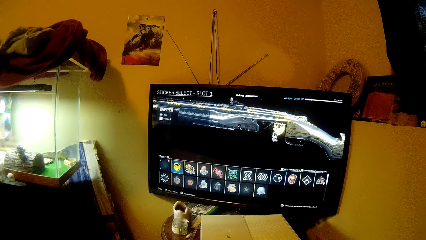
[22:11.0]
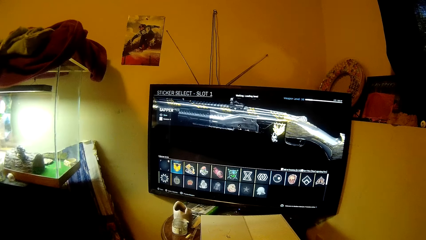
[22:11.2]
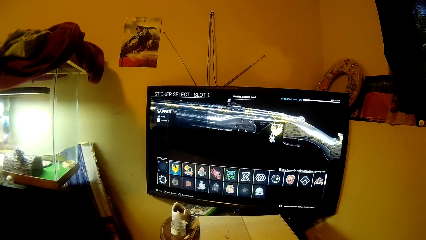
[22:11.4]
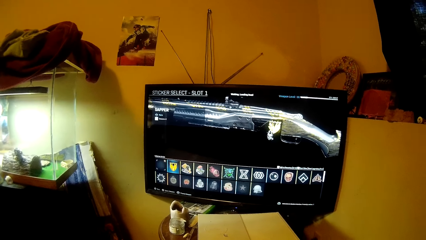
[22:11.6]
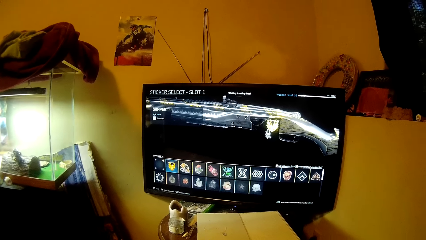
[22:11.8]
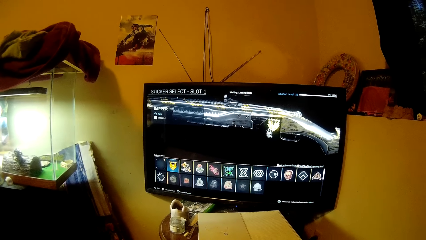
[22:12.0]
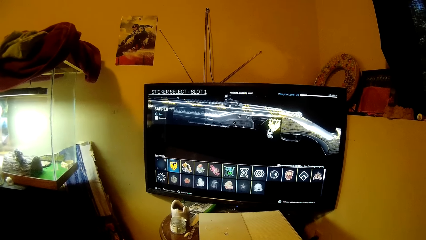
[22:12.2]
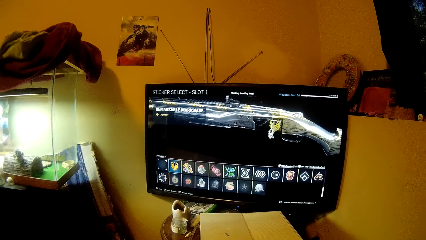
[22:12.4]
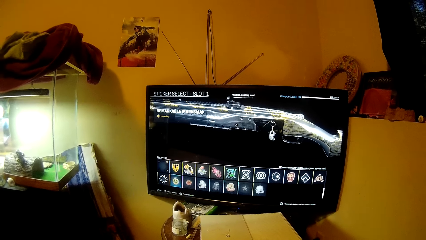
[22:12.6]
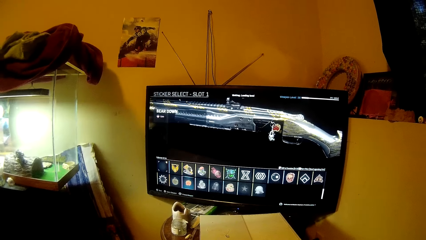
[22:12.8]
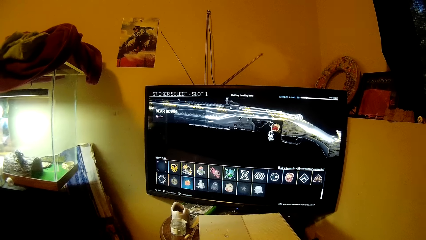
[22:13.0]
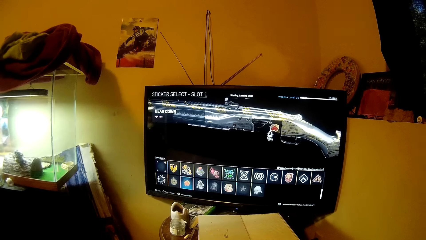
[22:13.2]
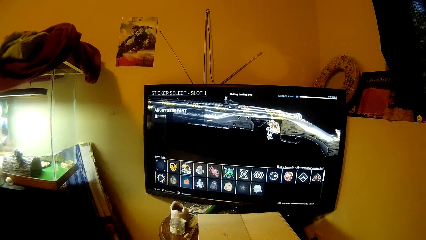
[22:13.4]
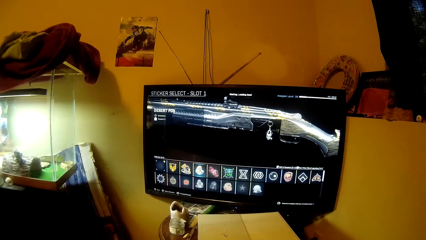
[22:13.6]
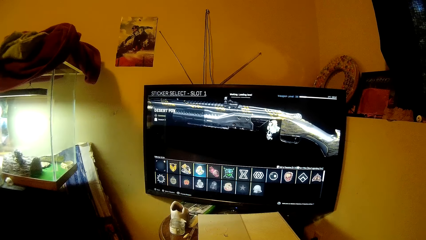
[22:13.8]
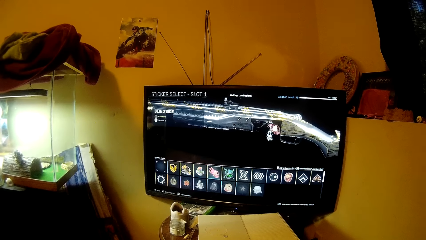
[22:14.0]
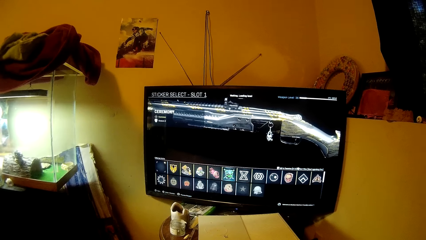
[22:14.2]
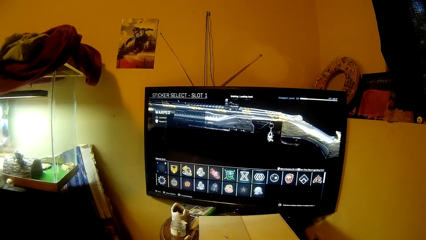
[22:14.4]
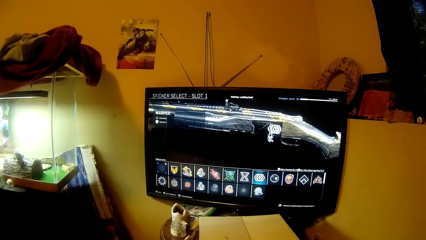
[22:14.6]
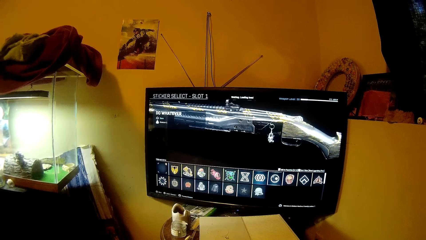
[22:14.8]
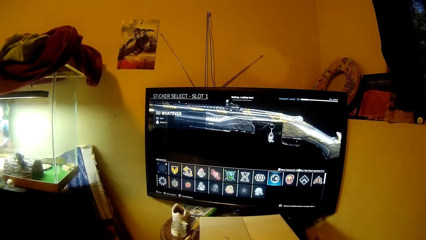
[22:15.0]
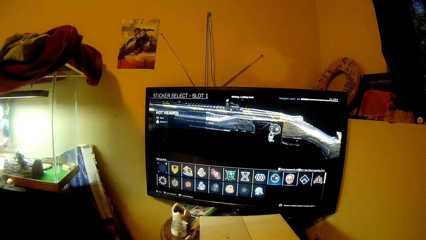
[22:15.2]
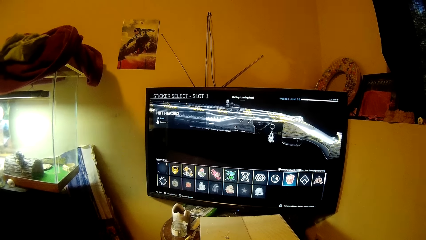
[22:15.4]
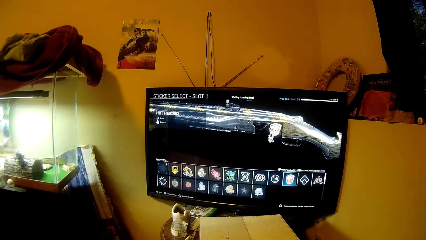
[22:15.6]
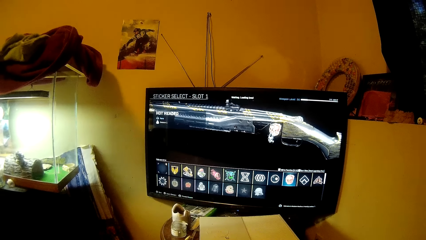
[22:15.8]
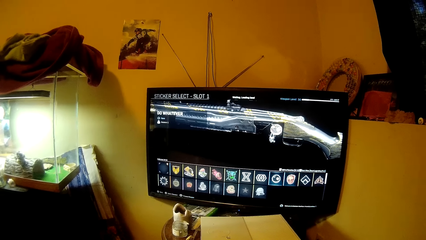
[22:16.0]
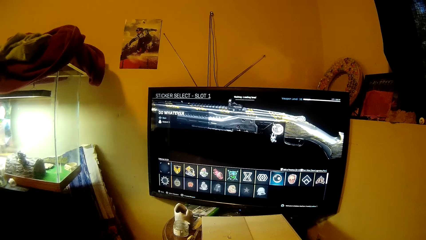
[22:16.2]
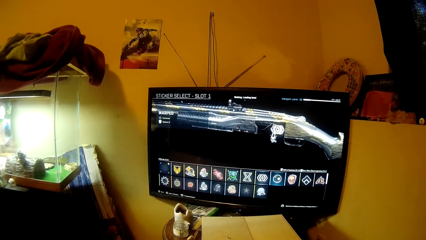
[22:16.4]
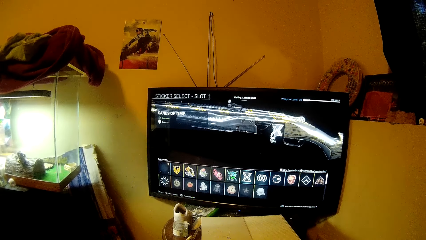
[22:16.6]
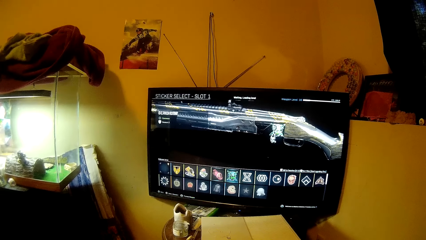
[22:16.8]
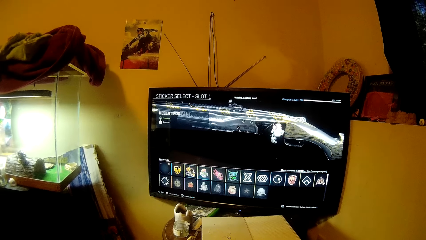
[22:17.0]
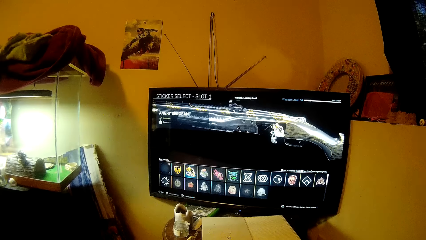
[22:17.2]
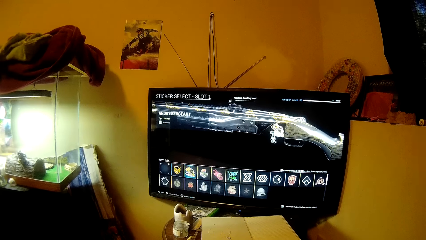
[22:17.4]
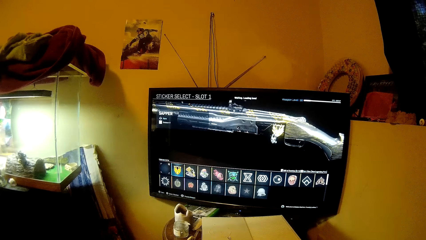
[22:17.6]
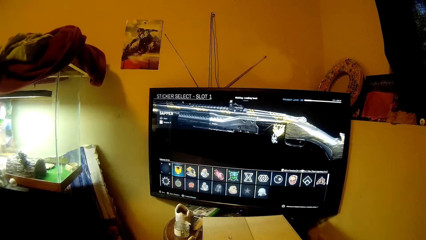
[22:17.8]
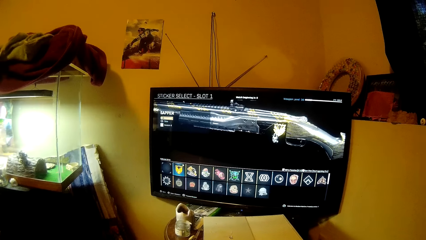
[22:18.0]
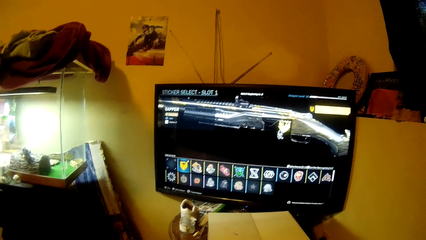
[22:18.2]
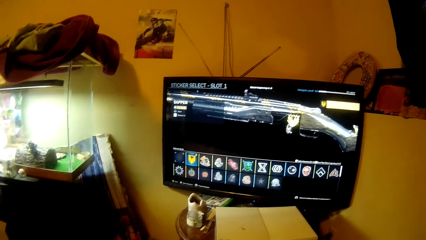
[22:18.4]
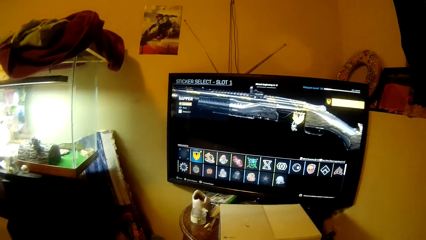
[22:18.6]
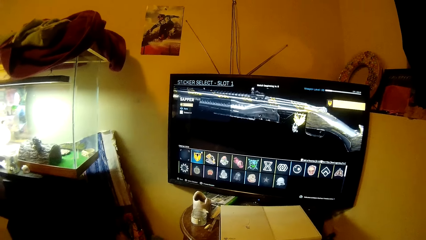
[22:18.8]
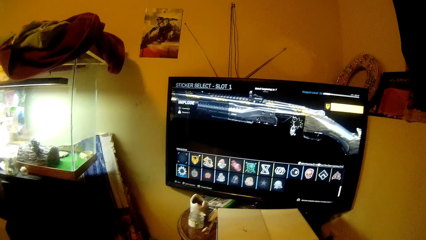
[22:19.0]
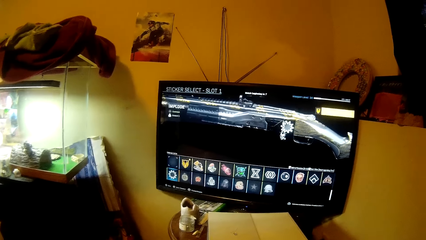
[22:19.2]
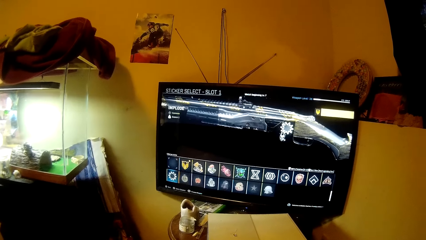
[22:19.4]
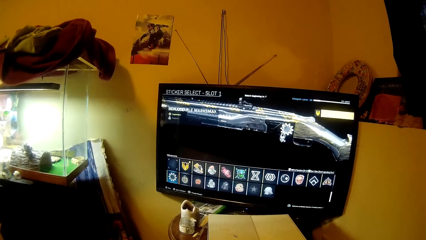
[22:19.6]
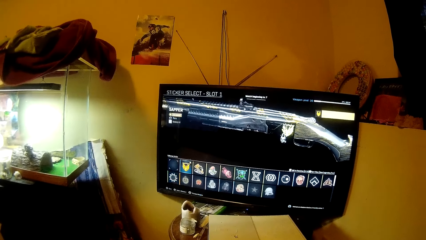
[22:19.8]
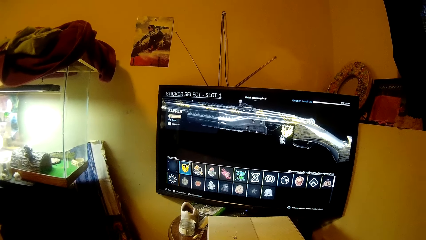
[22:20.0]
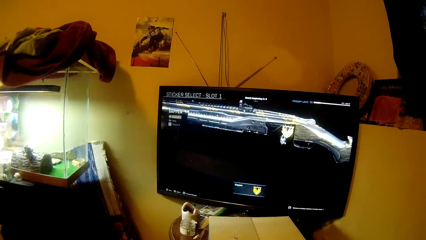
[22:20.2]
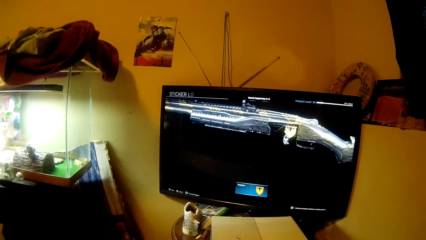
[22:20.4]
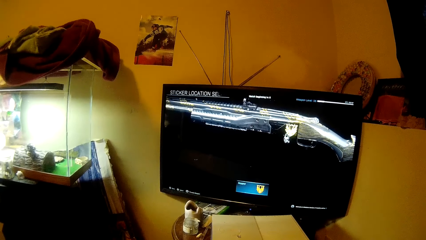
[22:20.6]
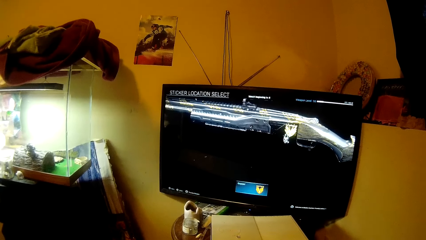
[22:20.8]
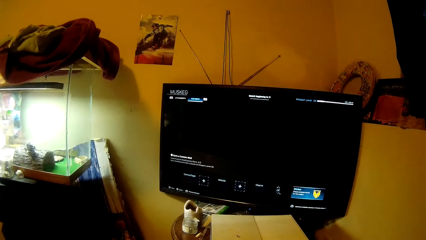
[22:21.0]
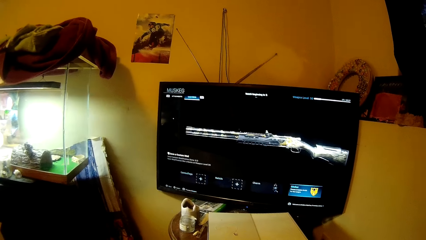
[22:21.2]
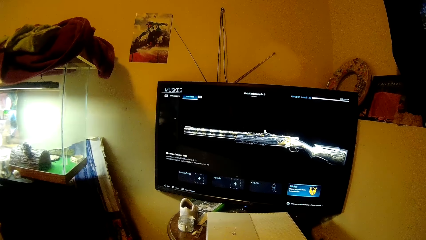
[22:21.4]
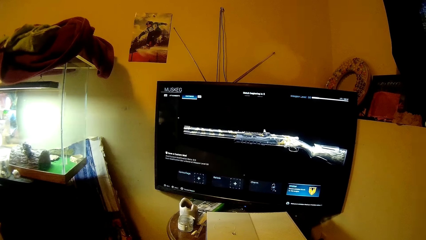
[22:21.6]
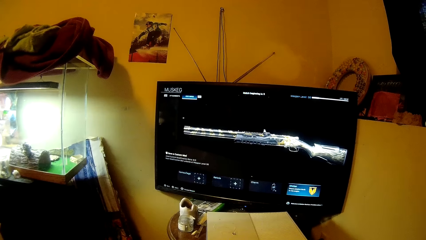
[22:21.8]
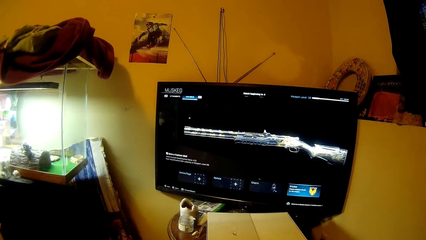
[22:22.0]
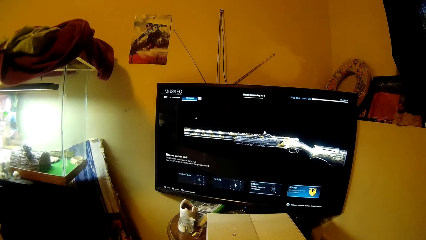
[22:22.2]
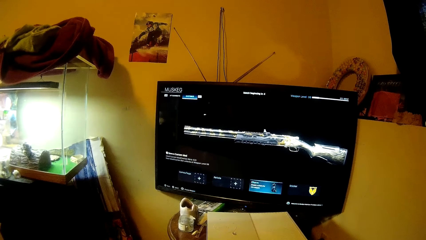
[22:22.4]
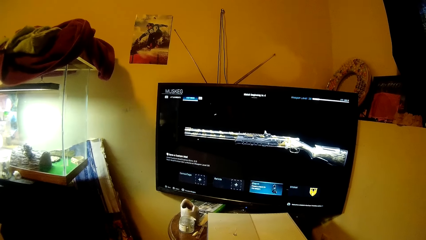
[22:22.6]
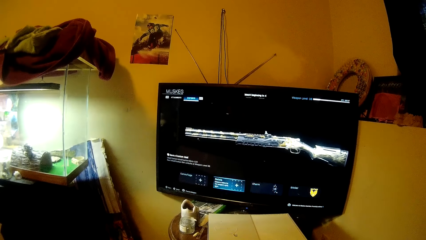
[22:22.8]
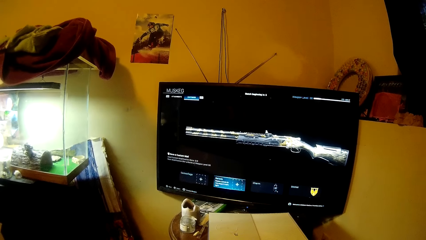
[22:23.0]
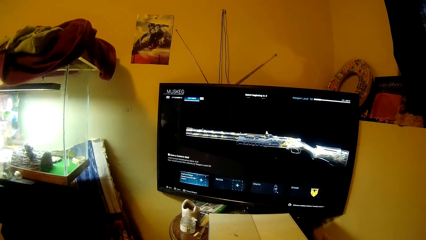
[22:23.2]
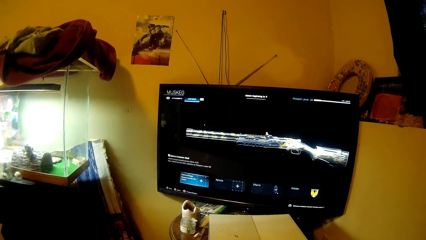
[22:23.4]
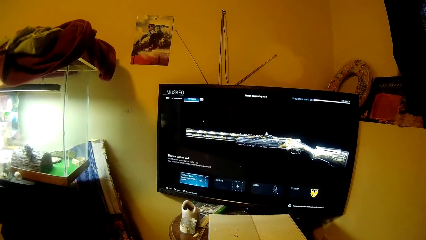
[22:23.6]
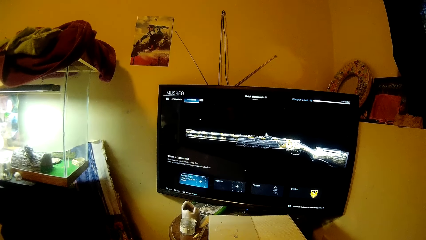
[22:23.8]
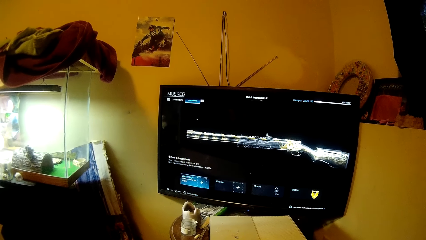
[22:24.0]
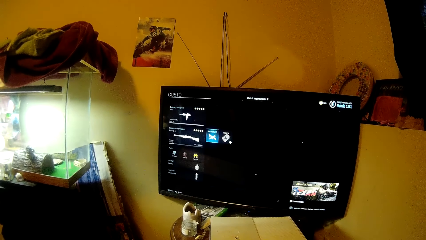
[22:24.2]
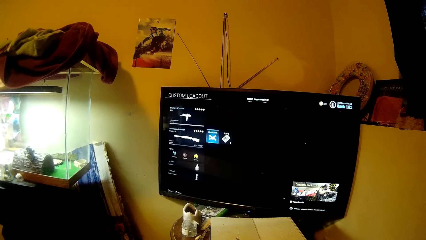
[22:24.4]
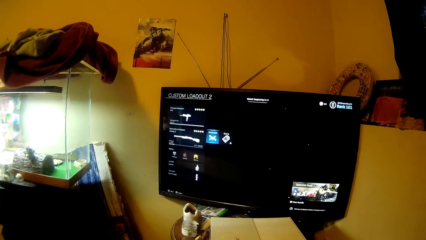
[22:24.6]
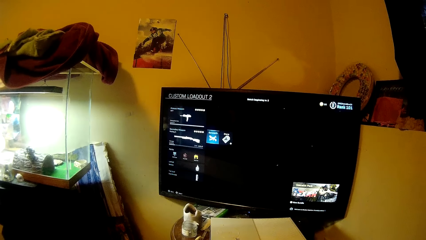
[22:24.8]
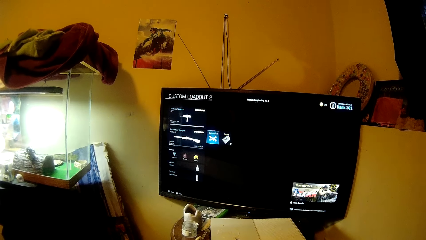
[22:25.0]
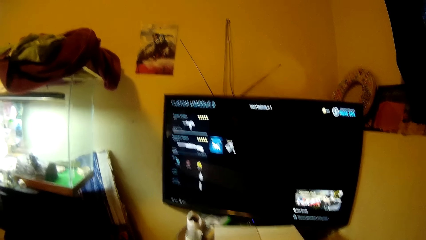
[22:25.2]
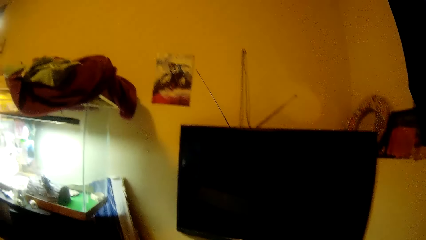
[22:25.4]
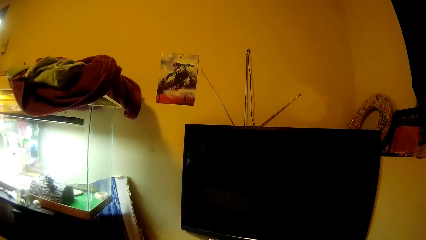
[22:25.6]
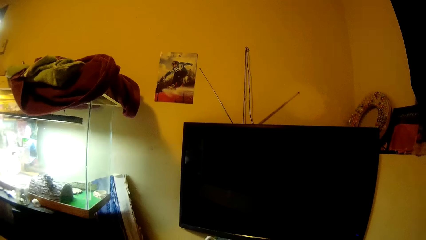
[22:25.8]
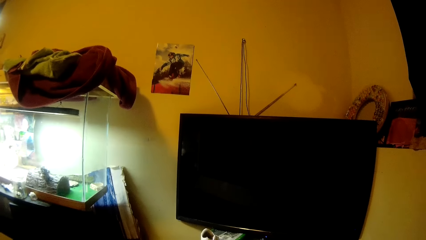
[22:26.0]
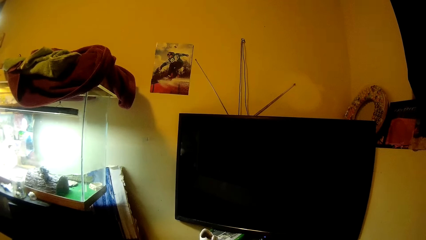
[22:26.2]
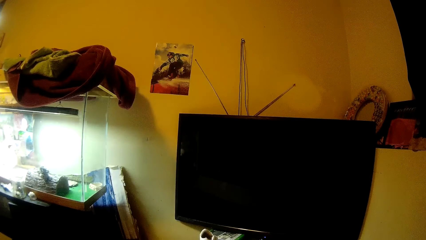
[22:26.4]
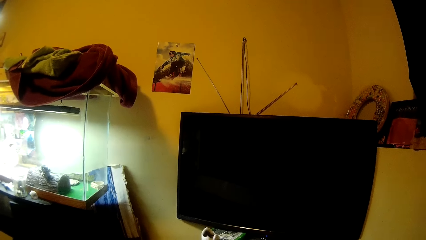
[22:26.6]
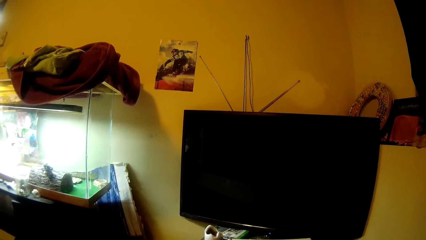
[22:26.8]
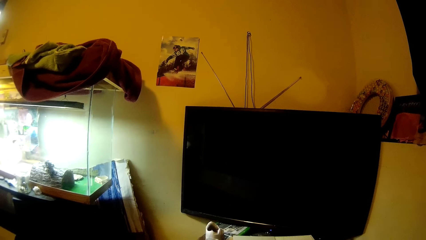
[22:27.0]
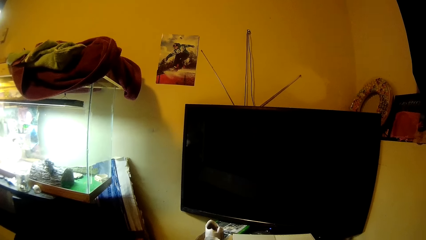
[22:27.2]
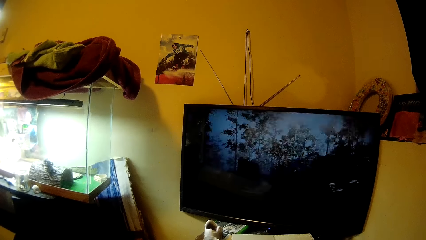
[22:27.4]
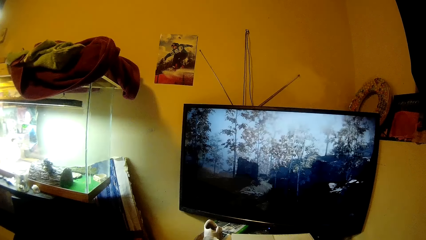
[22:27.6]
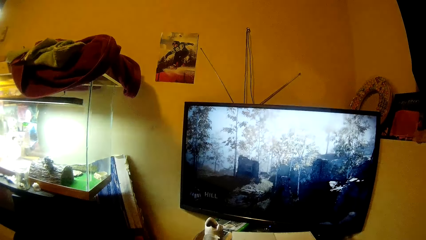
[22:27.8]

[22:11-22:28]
The camera wearer plays a video game.
